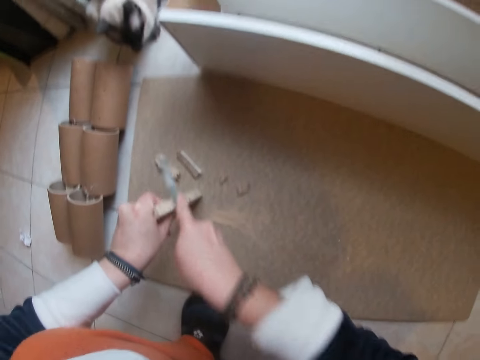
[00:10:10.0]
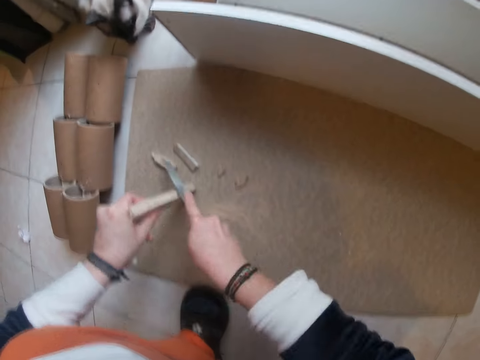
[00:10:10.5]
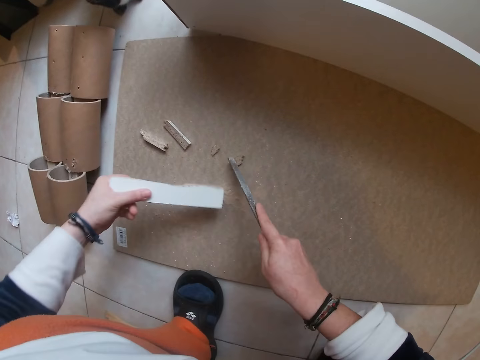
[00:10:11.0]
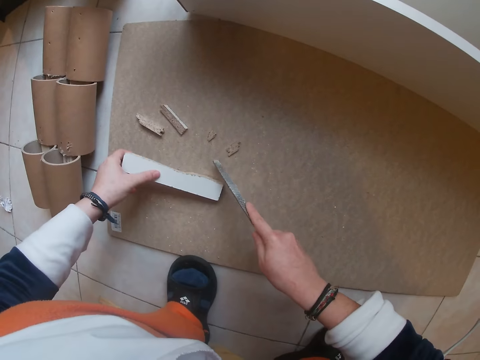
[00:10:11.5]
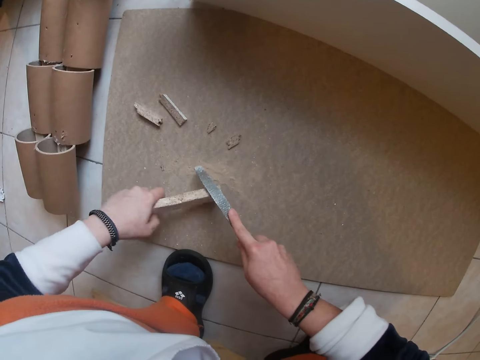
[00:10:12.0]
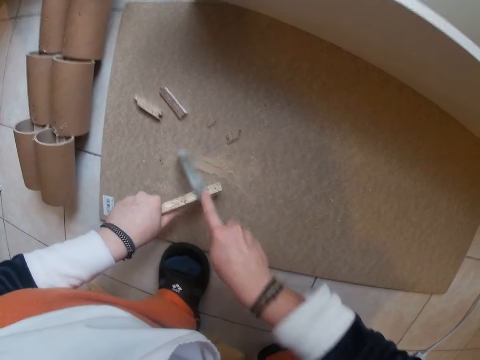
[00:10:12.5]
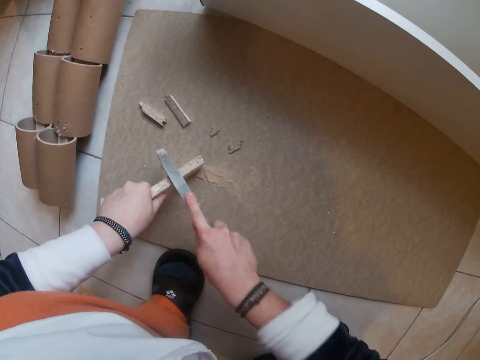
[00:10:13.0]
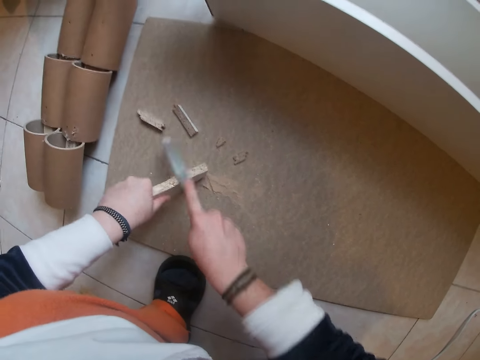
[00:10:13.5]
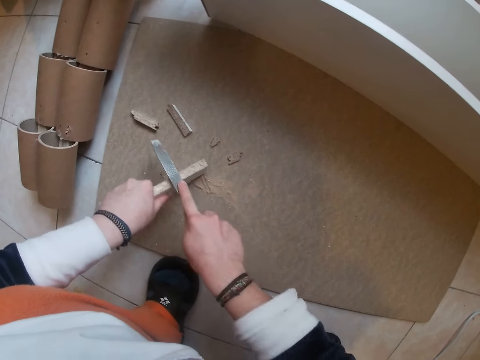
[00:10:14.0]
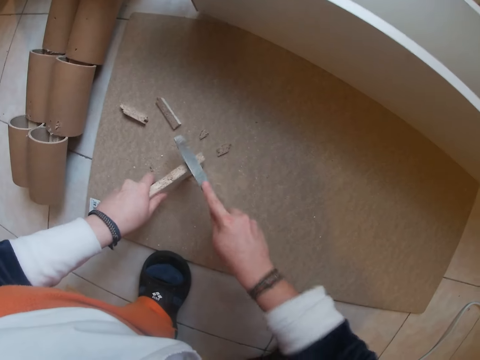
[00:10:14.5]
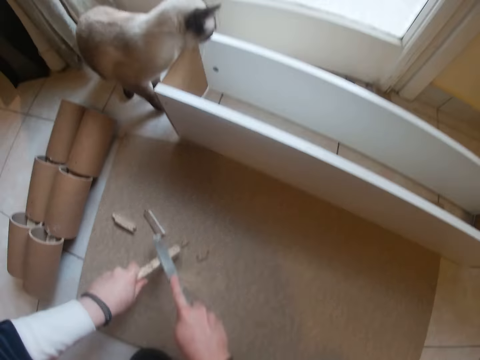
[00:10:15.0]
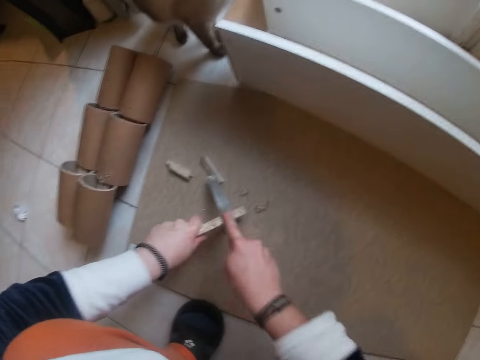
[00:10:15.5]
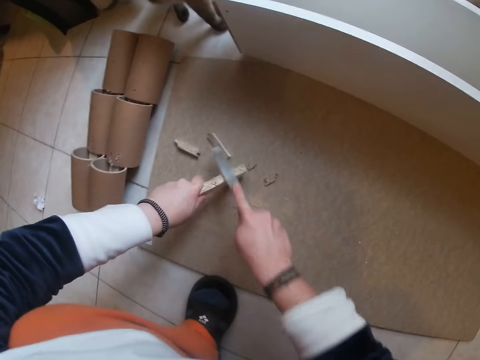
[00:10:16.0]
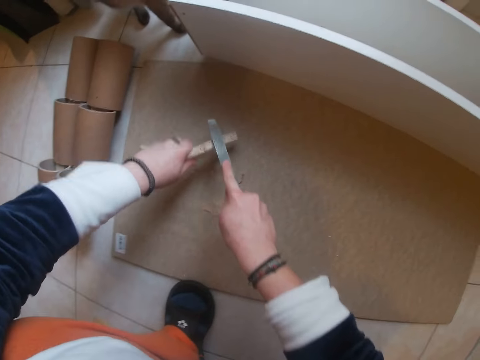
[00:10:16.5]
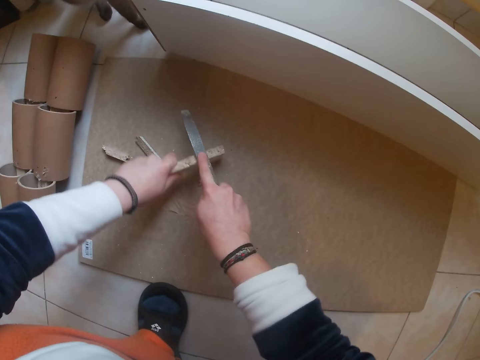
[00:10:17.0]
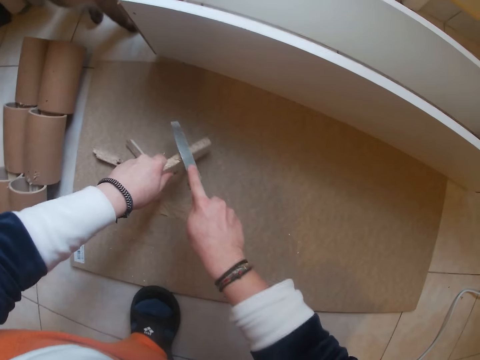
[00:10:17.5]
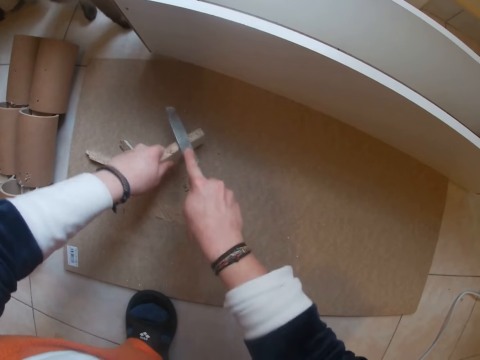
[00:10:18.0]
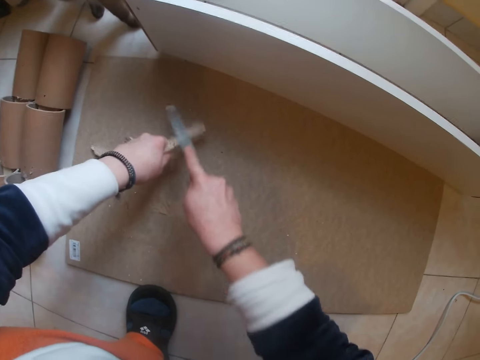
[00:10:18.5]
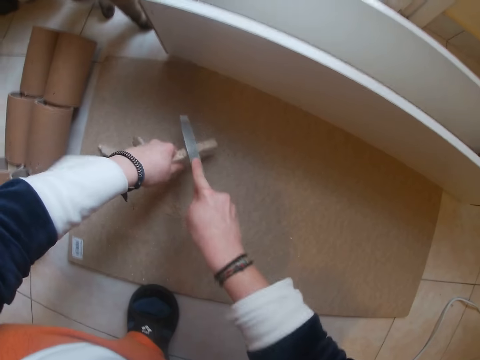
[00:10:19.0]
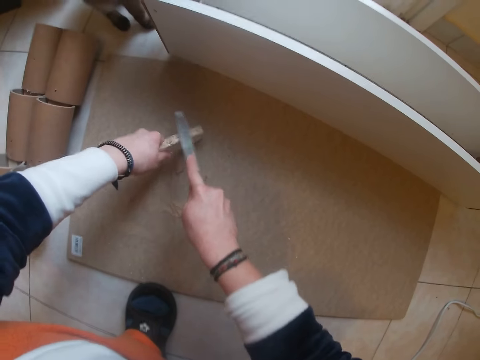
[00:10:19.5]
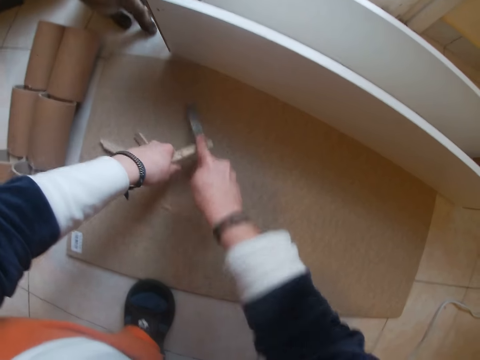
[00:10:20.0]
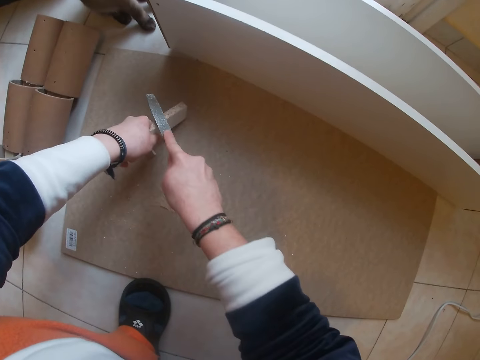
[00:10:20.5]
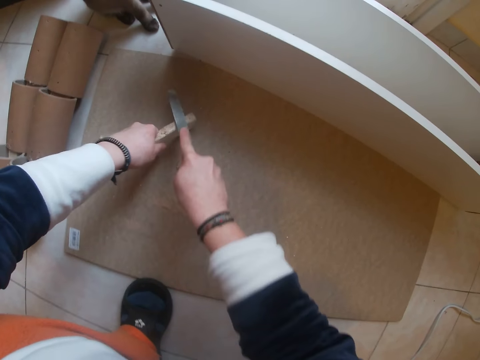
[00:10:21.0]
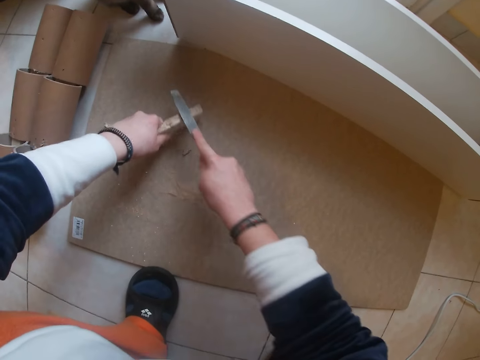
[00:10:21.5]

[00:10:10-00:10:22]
The camera wearer files the wood with the wood filler.

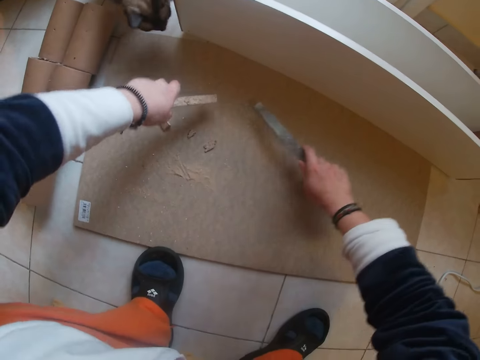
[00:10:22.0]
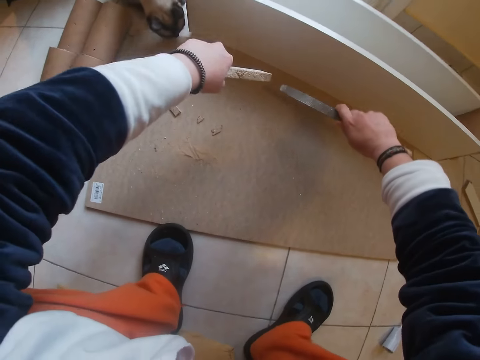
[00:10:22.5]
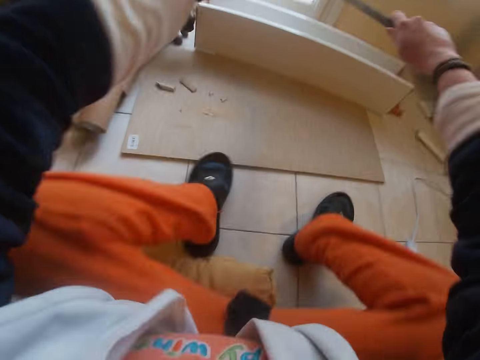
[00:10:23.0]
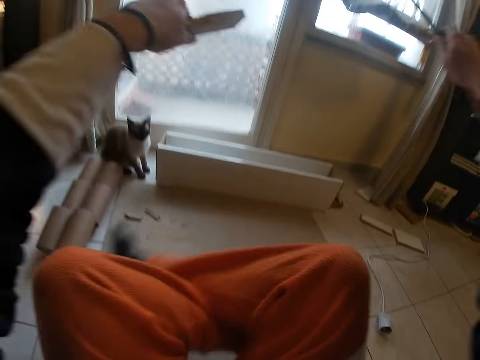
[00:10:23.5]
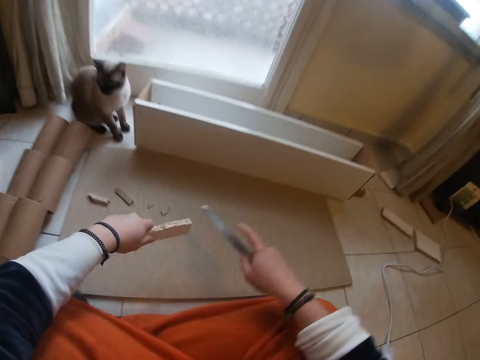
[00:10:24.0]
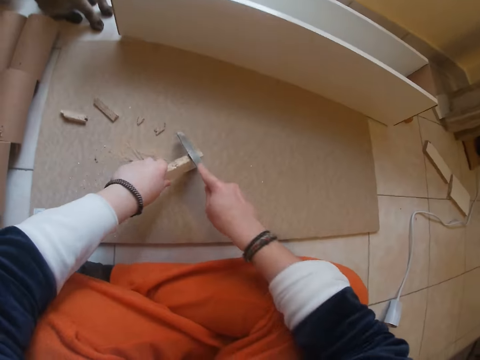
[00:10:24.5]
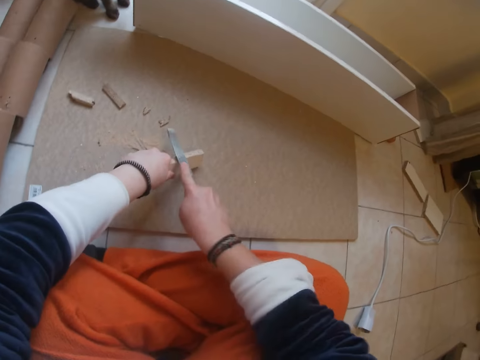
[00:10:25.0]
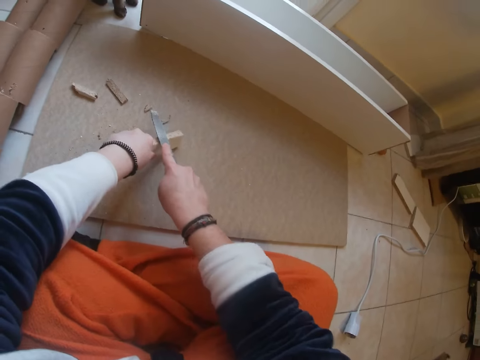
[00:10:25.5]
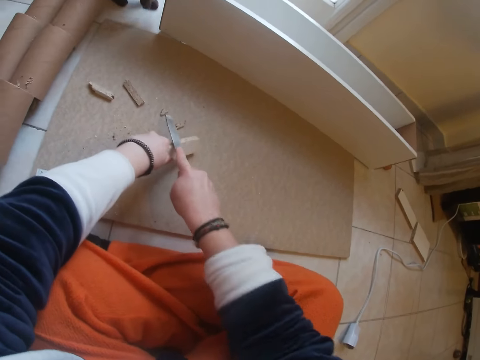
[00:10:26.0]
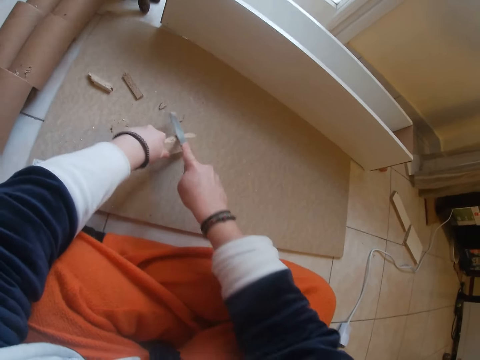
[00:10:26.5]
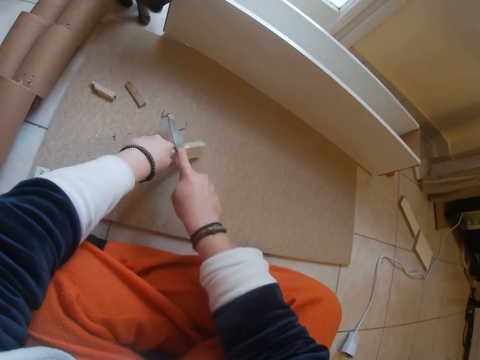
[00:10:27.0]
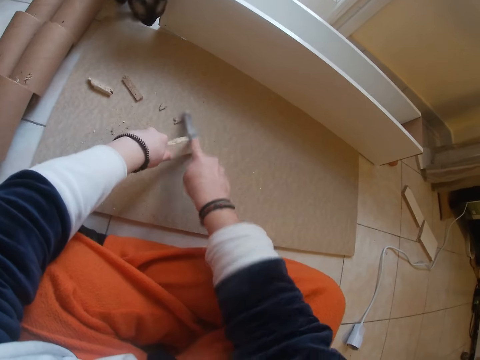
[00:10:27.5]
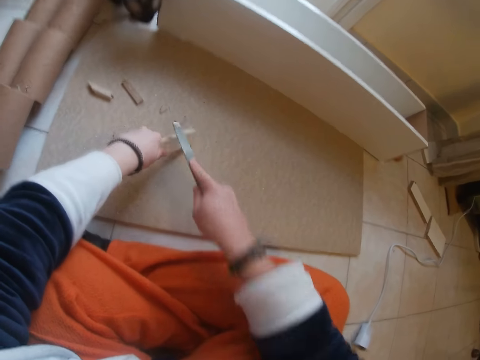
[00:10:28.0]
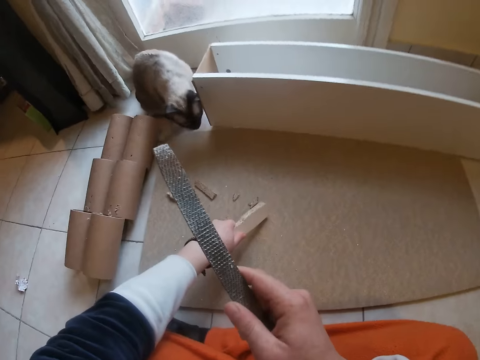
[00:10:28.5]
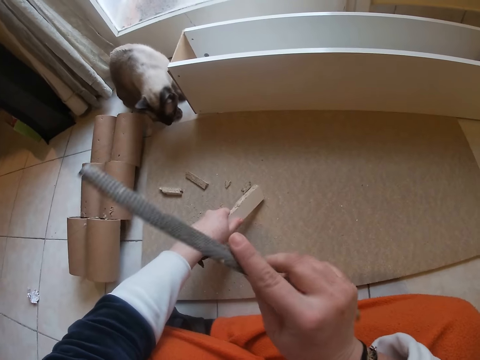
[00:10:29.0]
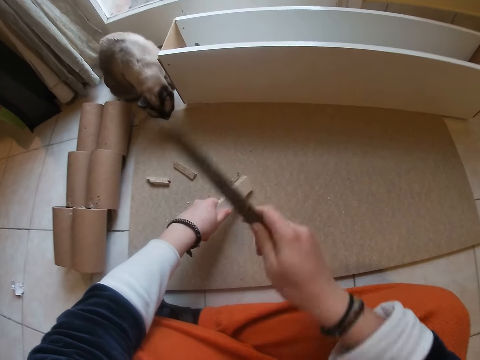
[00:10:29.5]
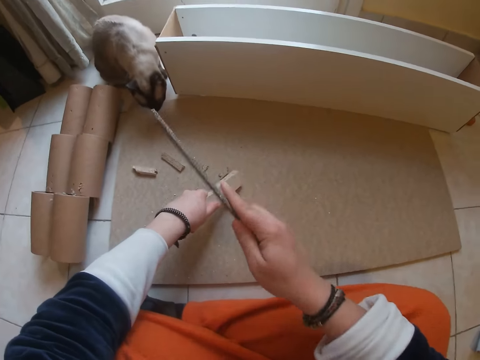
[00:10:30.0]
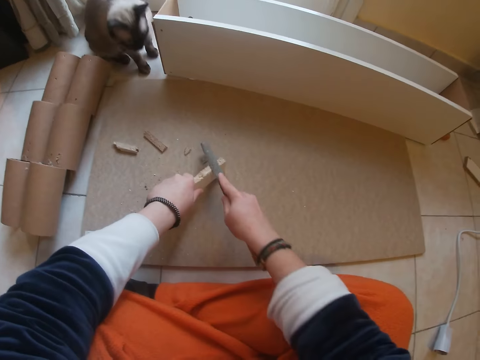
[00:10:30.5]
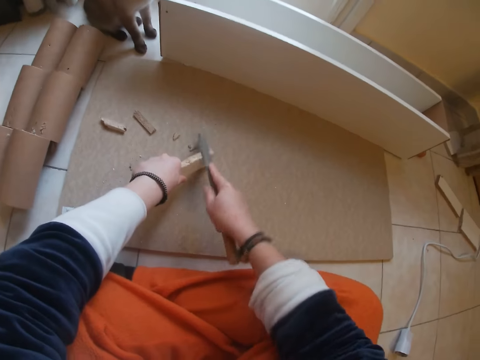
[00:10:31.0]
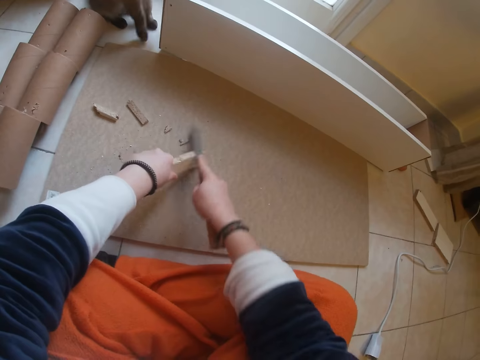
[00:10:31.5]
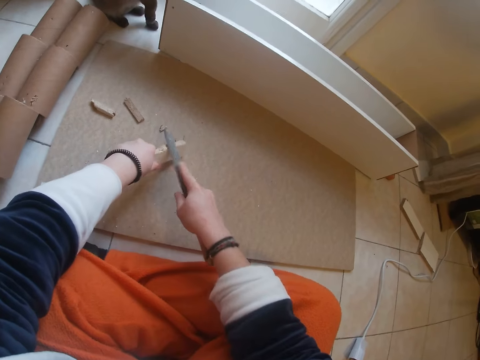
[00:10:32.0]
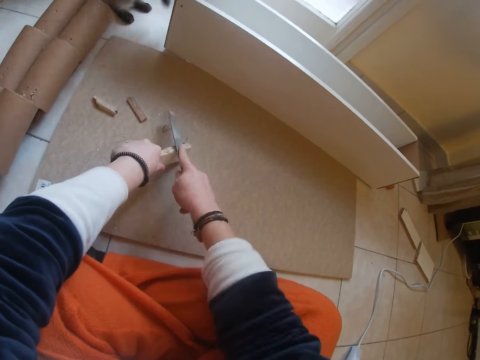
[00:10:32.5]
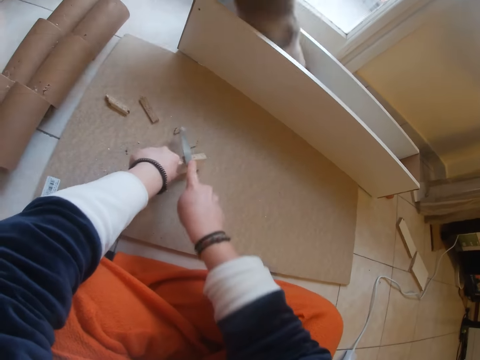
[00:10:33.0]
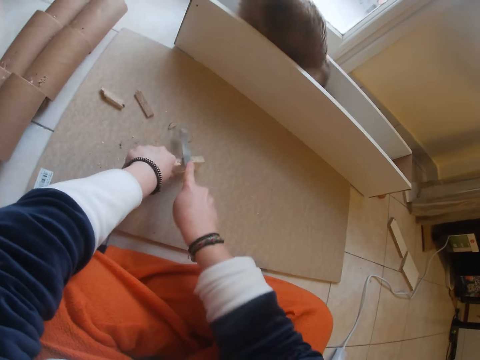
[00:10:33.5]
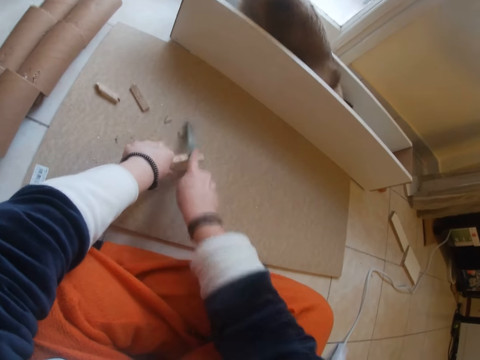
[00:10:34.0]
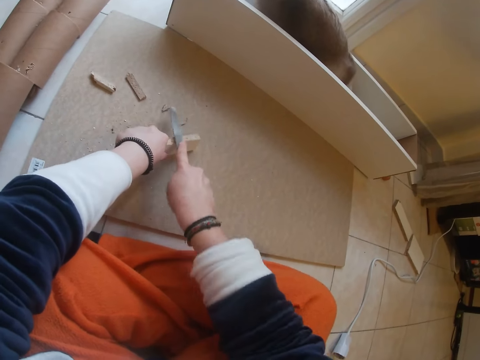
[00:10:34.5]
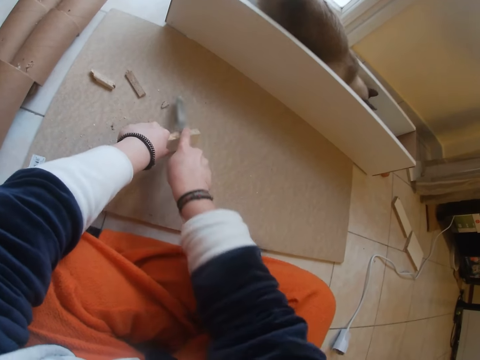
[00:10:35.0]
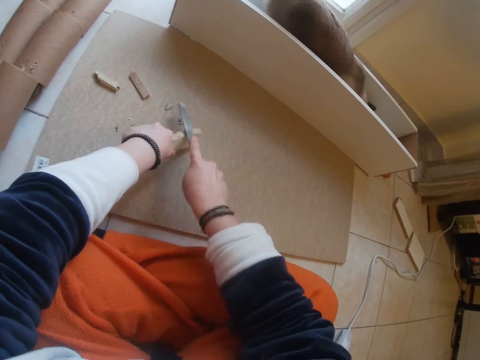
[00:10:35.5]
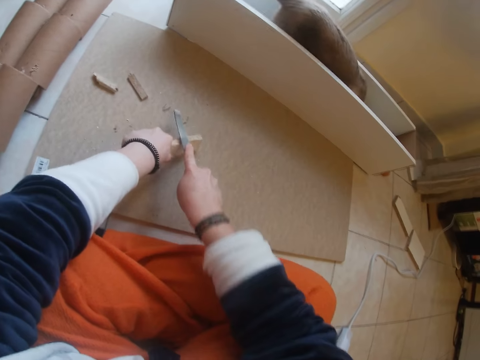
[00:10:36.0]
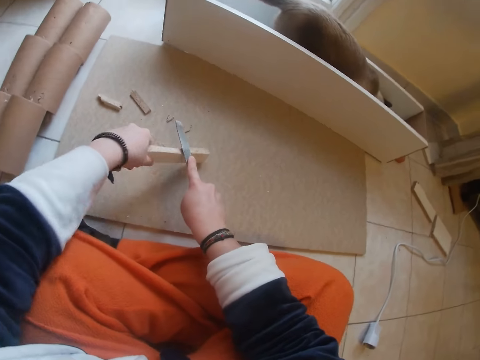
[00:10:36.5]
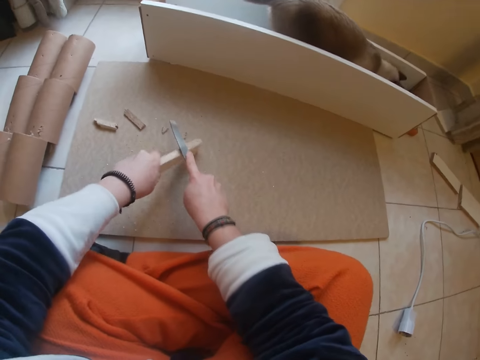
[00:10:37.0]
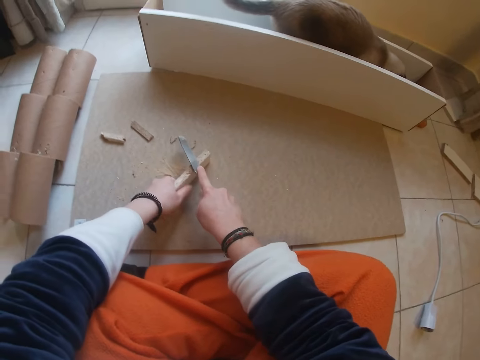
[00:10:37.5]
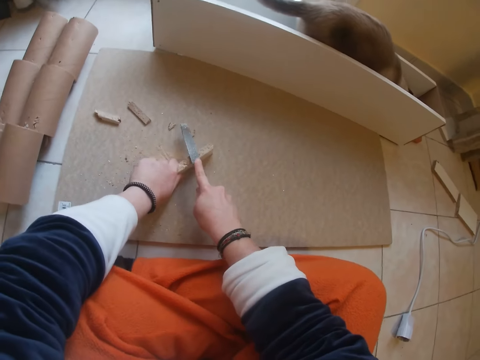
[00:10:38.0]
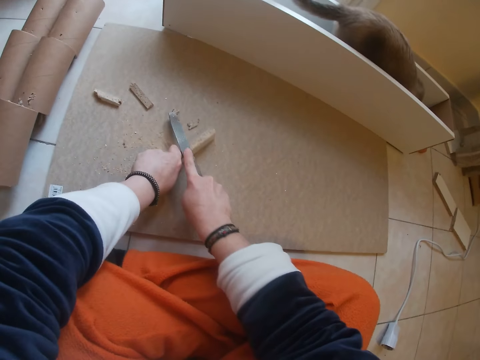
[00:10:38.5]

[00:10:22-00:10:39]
The camera wearer files the wood with the wood filler. They look at the filler and file the wood with the wood filler.
